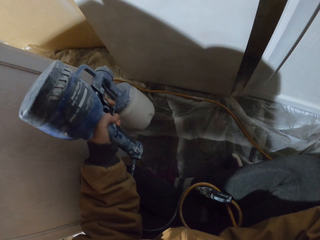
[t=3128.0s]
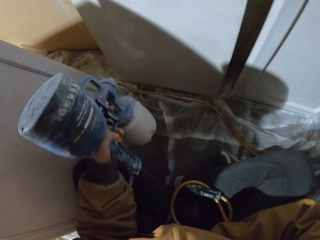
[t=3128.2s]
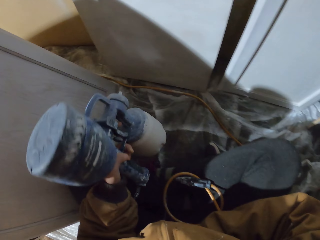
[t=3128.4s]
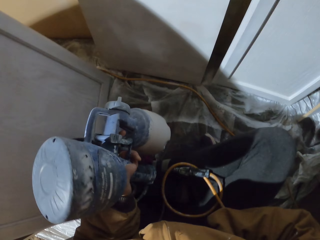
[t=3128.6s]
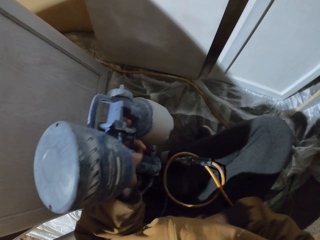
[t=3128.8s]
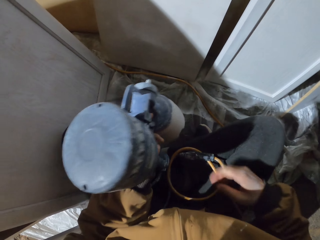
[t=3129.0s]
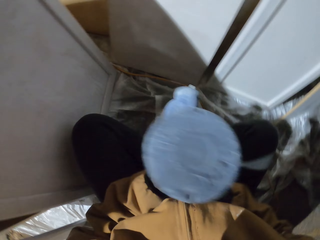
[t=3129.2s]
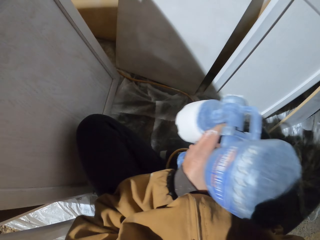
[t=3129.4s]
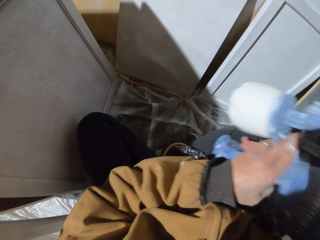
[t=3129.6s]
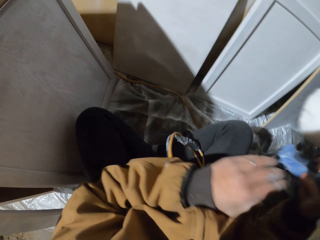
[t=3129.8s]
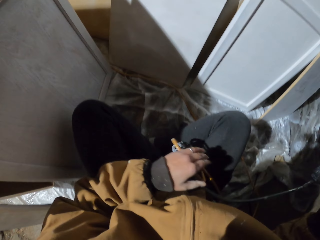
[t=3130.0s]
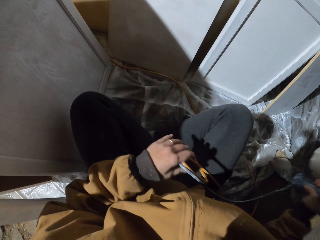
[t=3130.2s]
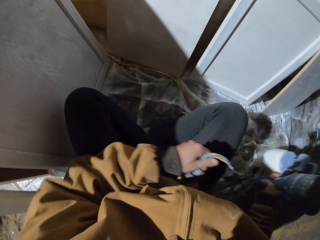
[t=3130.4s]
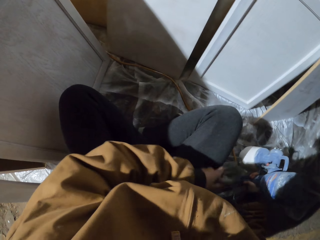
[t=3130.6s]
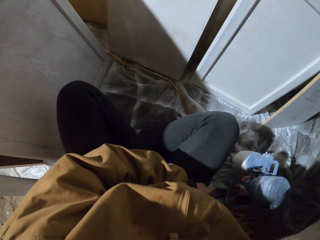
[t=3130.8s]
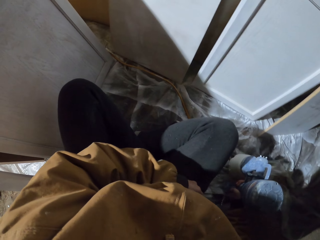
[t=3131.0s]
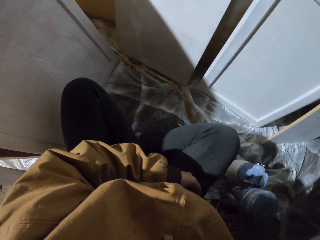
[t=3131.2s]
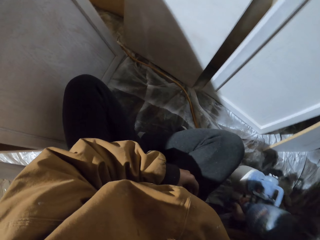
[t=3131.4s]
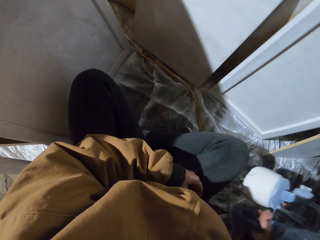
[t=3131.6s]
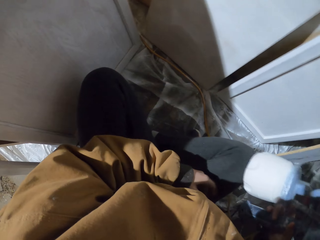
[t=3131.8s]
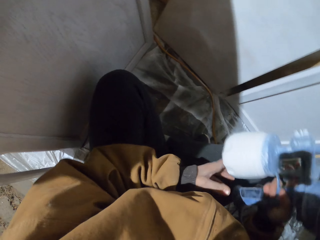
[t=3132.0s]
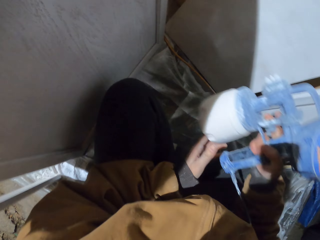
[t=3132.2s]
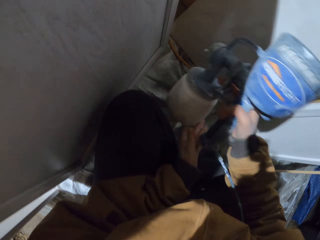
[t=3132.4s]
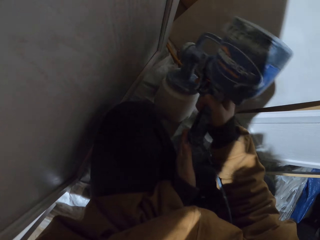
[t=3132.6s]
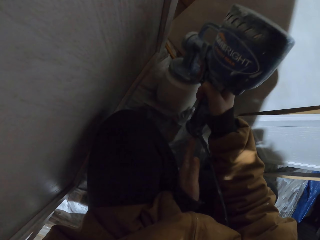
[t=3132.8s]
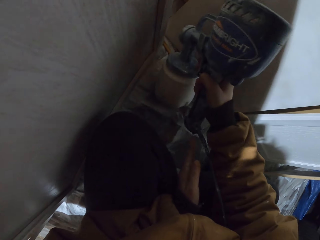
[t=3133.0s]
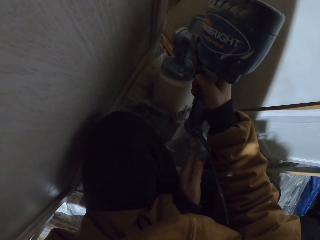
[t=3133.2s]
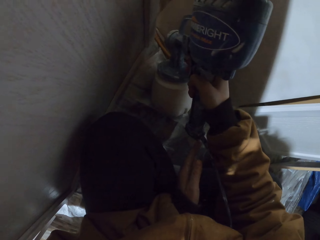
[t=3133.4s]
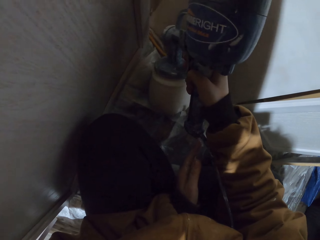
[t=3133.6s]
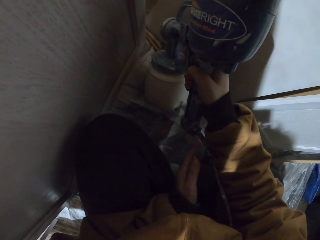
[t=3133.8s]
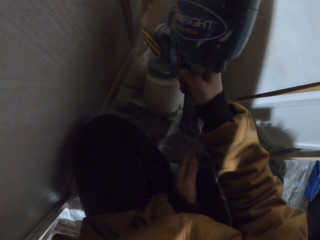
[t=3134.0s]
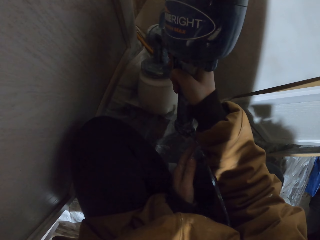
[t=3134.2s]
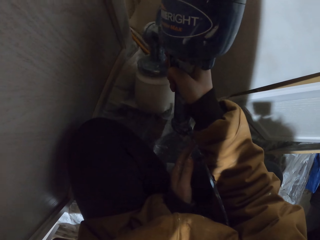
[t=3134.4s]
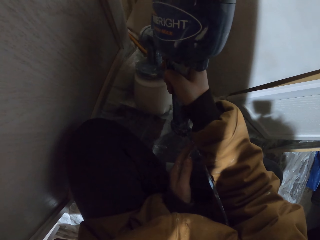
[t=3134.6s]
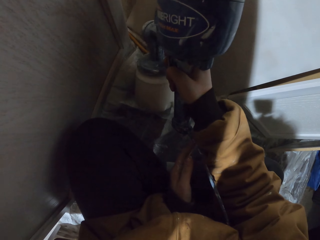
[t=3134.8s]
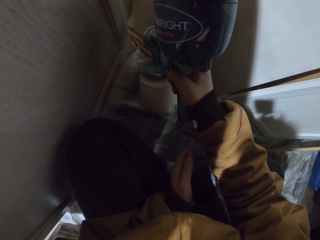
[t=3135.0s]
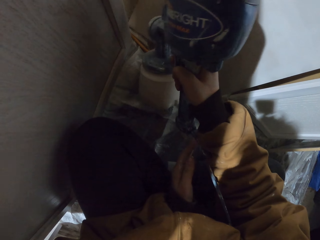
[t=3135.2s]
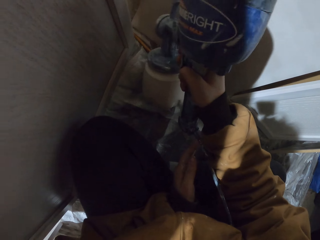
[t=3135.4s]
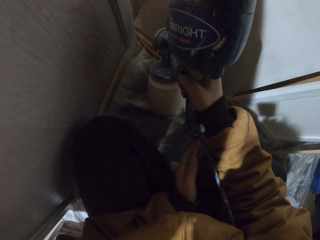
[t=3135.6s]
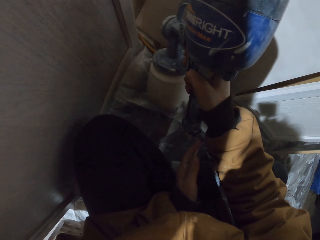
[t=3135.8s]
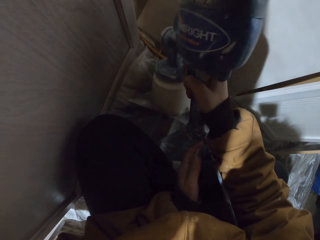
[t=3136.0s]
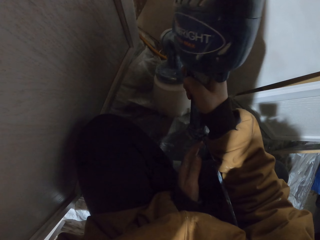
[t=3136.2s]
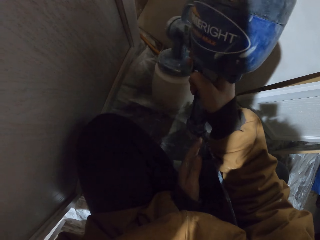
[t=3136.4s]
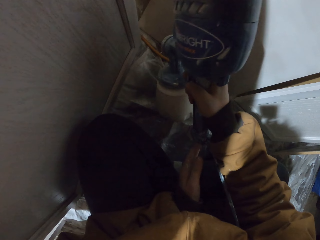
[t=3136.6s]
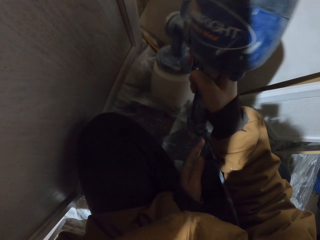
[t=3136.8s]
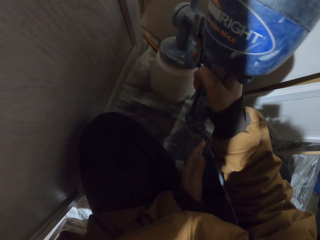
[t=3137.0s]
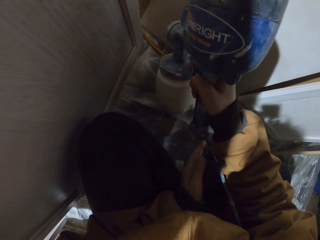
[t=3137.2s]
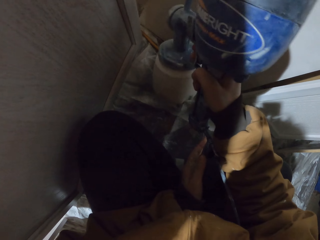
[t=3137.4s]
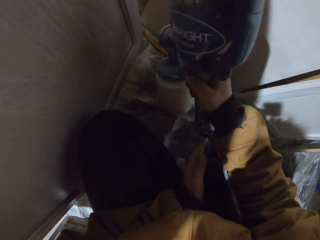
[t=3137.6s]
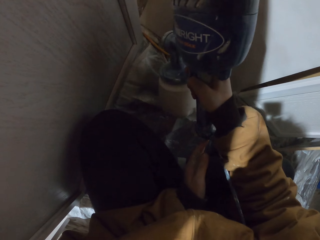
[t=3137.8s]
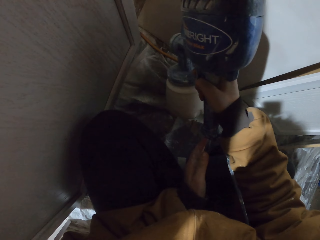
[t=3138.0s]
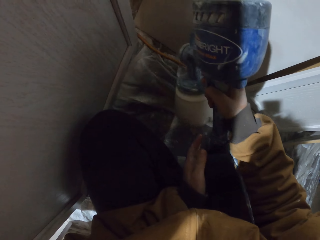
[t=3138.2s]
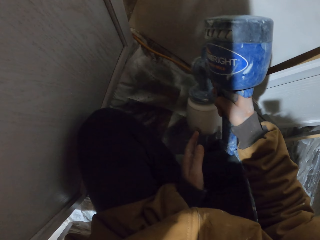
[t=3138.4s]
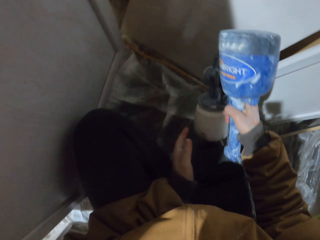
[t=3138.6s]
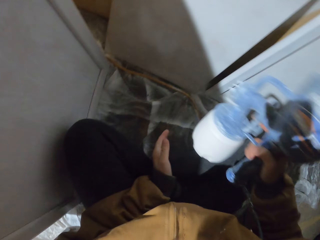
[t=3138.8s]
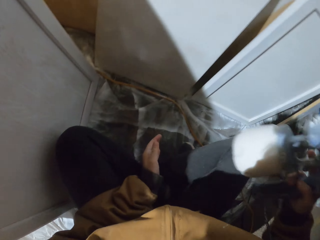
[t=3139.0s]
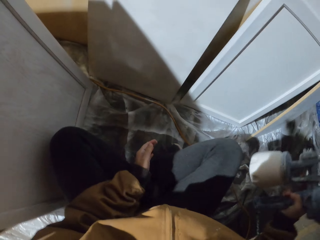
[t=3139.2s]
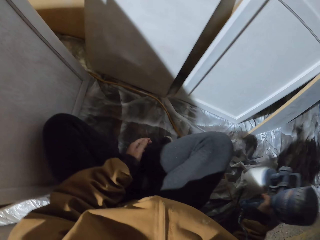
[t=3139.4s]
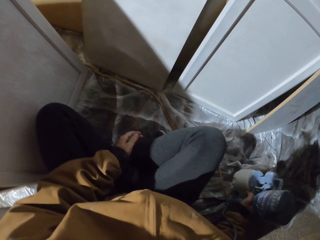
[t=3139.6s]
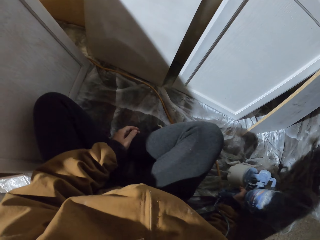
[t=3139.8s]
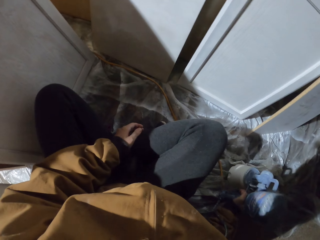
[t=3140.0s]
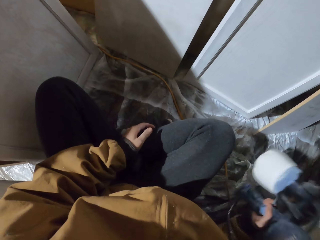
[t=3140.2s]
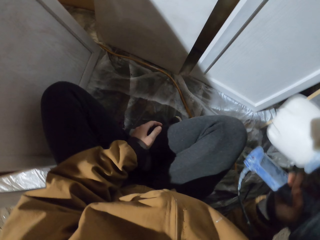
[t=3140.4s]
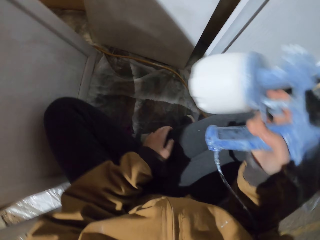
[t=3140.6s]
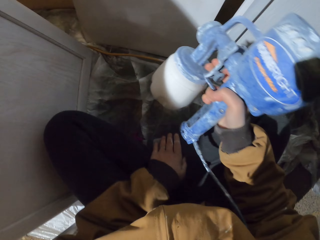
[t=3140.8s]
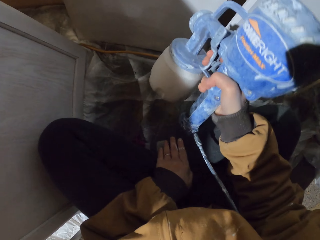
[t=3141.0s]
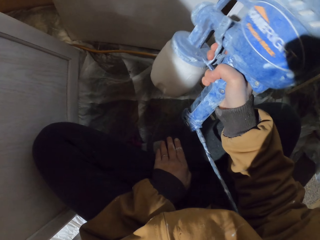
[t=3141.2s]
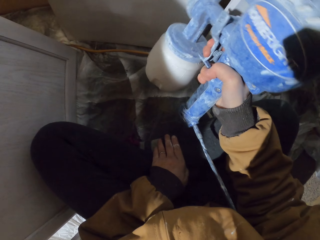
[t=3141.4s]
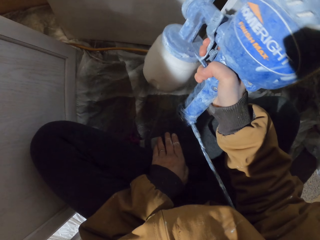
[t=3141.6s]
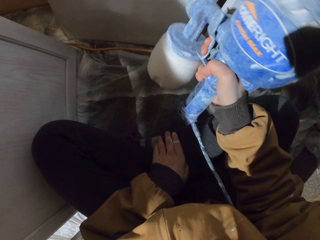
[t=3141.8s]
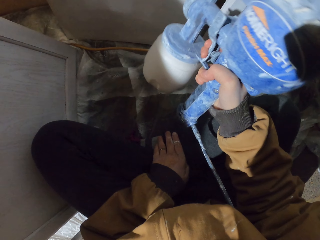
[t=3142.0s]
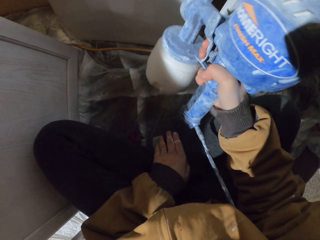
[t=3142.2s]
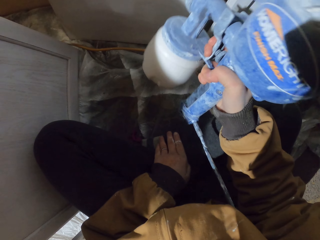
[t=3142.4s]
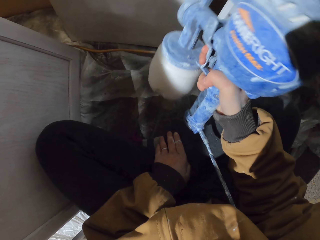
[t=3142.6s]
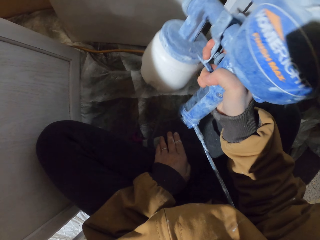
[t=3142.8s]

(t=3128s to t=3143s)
The camera wearer holds the spray gun. They move hands. They change hand. They spray the wood. They hold the spray gun. They move hands. They place the paint sprayer down.

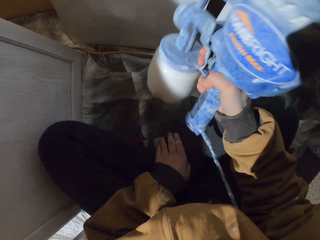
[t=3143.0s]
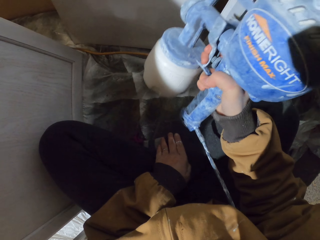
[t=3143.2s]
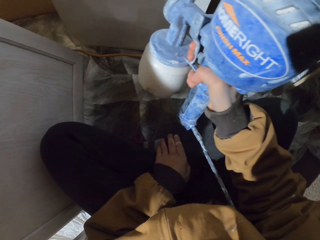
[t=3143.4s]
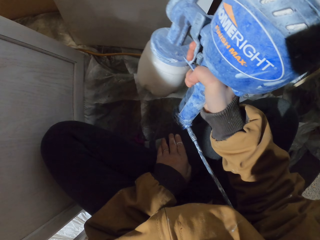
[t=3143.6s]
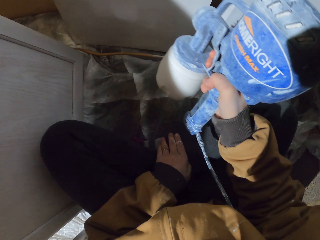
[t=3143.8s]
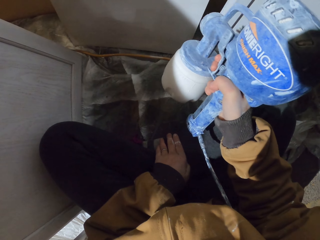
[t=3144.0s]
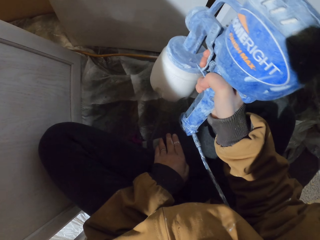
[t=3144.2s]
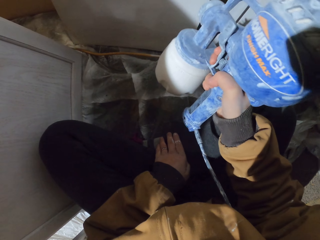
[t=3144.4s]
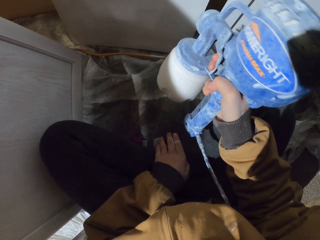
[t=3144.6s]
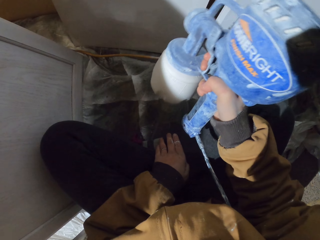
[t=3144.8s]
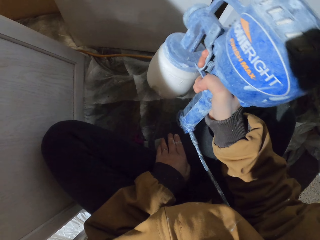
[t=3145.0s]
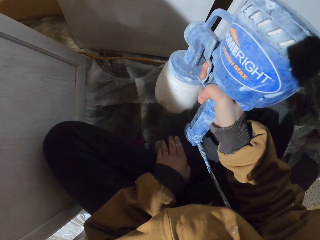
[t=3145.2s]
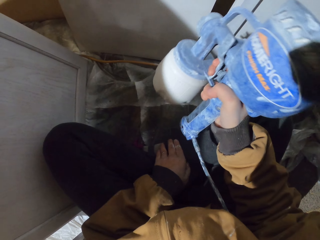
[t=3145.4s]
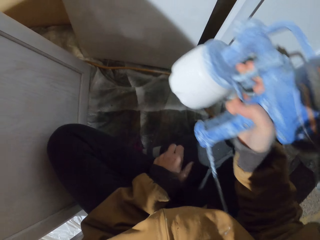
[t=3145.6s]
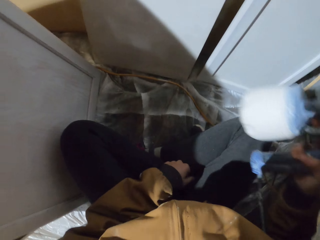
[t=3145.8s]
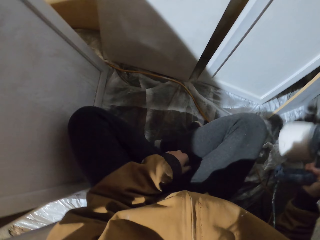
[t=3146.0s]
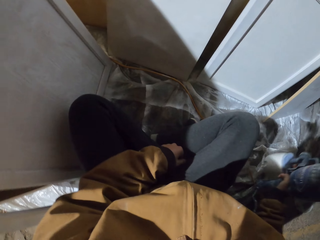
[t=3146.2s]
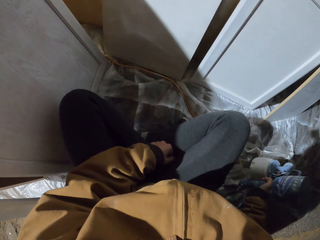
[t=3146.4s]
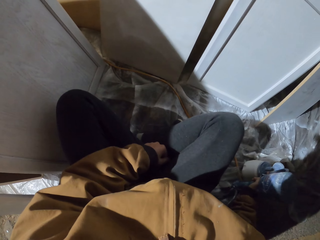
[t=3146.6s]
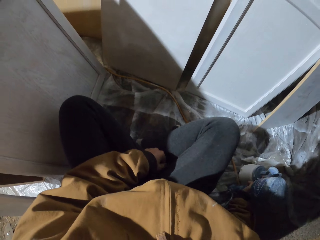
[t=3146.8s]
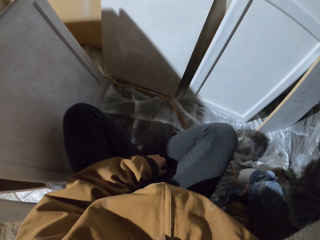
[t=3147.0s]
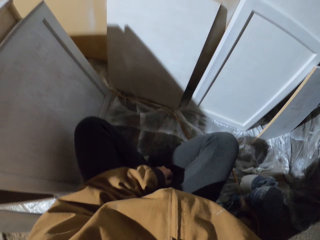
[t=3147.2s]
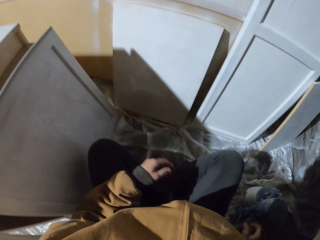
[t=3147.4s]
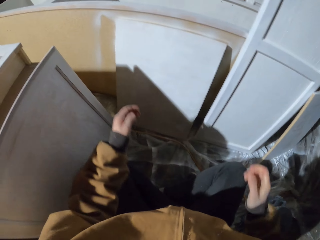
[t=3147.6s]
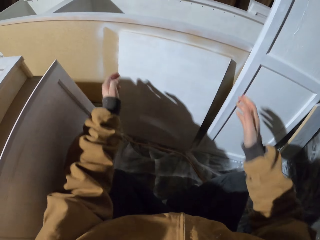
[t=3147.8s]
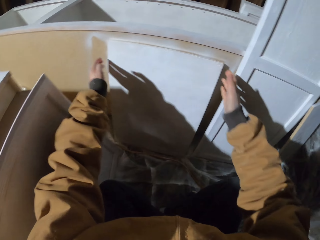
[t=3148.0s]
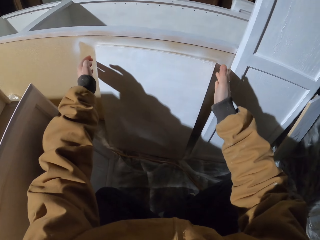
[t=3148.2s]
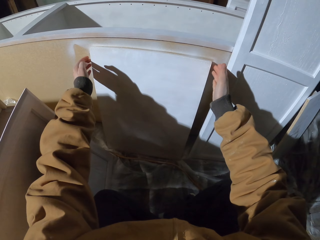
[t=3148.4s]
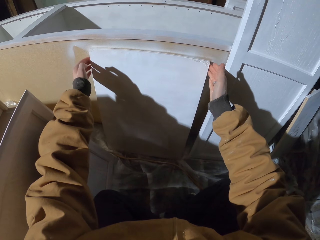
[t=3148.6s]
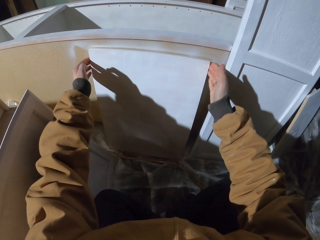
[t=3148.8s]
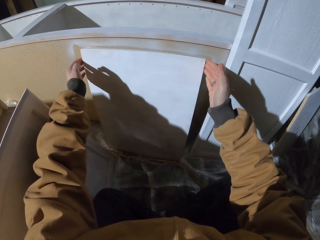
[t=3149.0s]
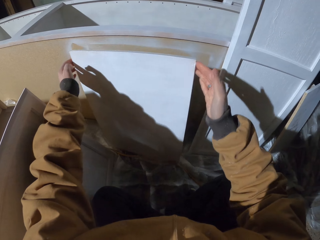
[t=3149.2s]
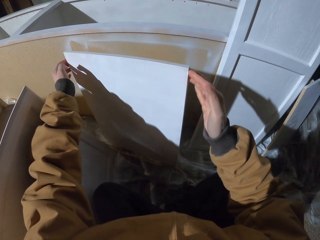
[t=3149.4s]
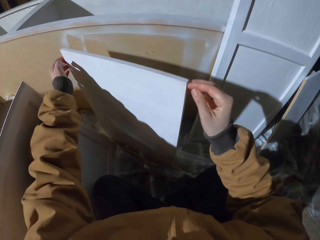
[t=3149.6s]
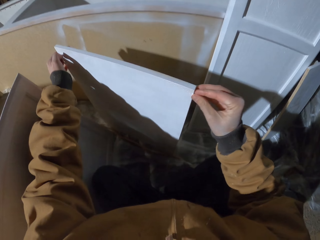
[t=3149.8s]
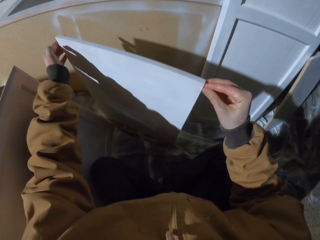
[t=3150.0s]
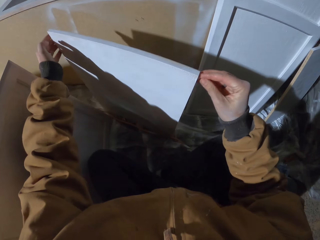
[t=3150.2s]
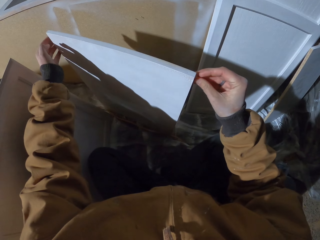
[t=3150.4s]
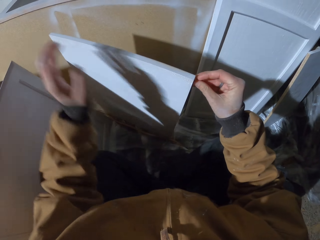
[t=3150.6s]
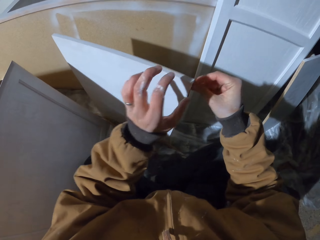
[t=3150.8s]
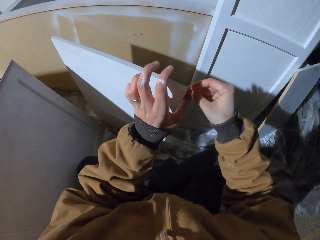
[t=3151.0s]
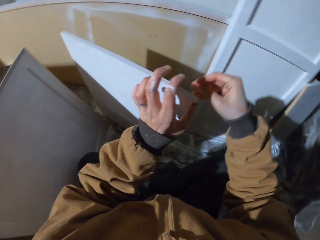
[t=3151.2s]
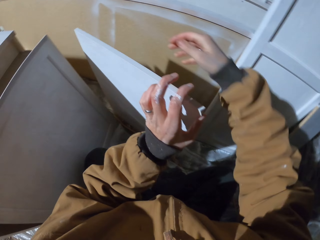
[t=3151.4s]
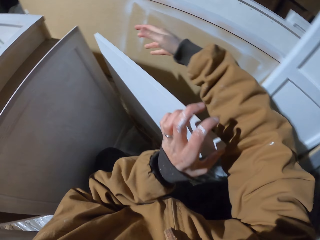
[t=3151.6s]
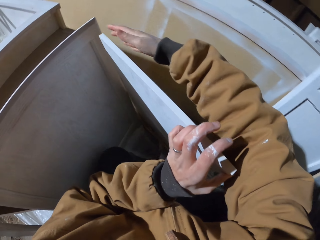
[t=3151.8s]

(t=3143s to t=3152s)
The camera wearer places the spray gun down. They move hands. They rotate the board. They hold the wood.
